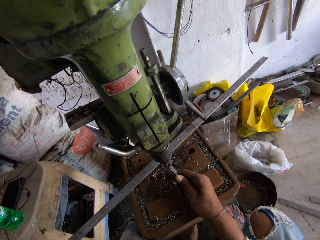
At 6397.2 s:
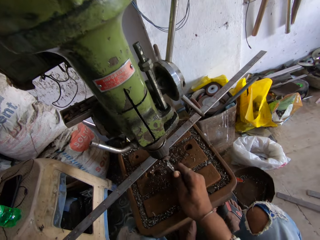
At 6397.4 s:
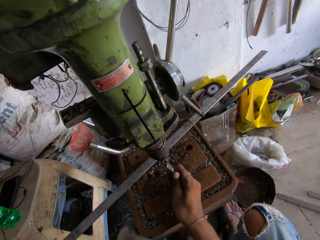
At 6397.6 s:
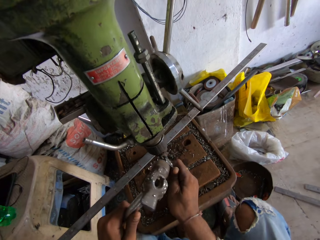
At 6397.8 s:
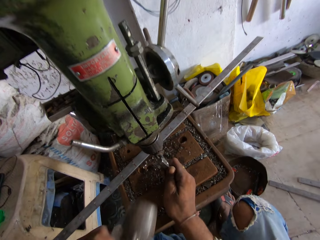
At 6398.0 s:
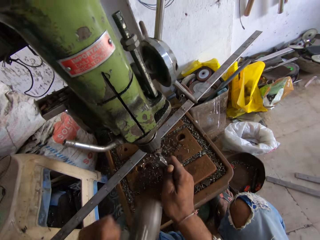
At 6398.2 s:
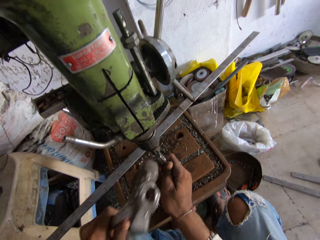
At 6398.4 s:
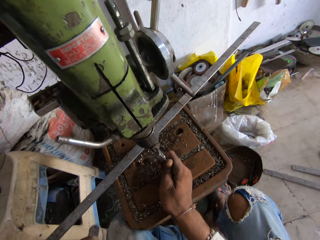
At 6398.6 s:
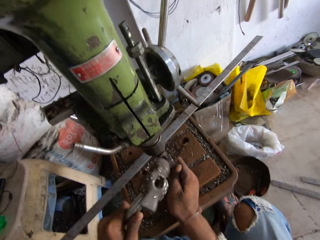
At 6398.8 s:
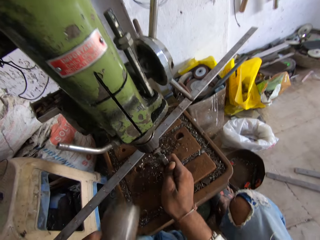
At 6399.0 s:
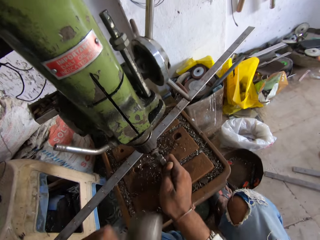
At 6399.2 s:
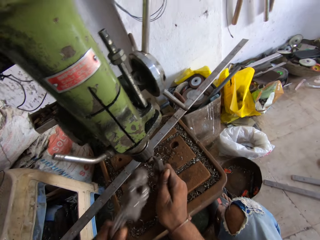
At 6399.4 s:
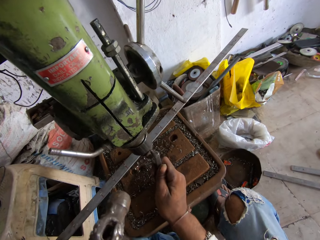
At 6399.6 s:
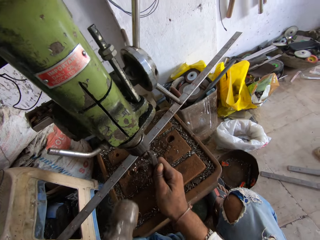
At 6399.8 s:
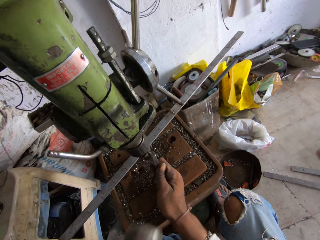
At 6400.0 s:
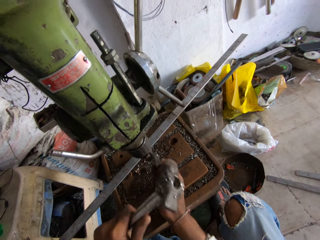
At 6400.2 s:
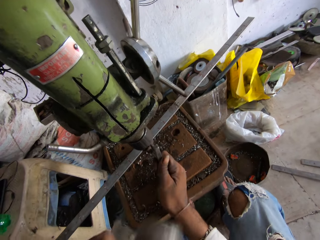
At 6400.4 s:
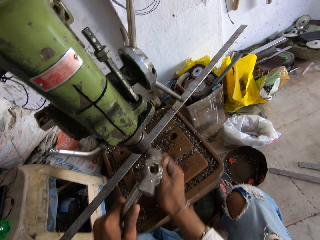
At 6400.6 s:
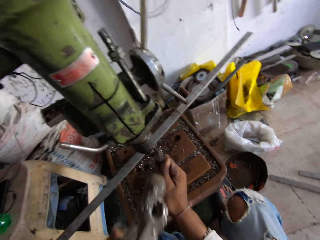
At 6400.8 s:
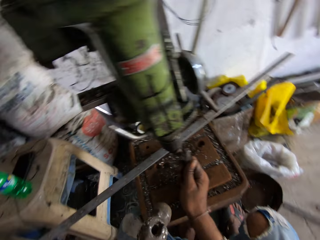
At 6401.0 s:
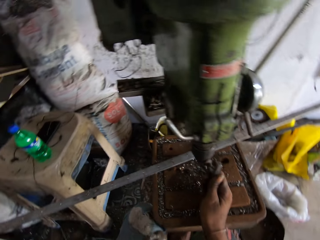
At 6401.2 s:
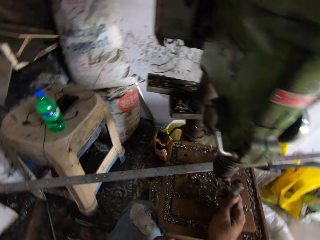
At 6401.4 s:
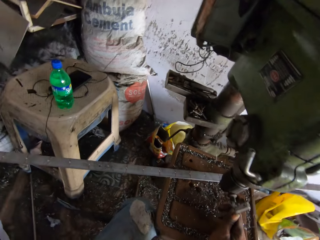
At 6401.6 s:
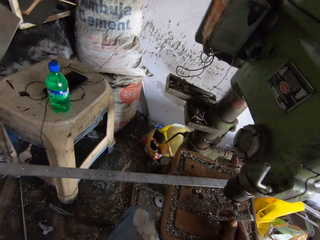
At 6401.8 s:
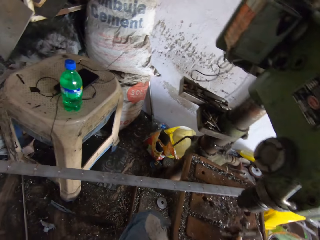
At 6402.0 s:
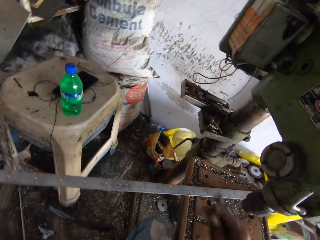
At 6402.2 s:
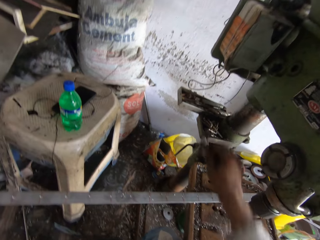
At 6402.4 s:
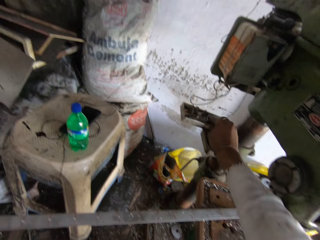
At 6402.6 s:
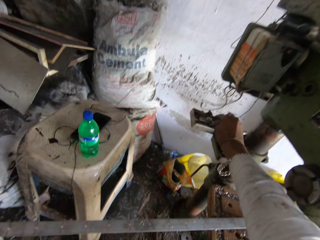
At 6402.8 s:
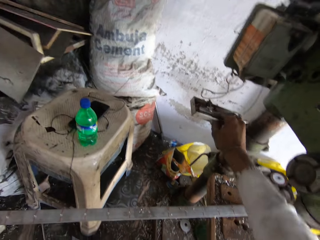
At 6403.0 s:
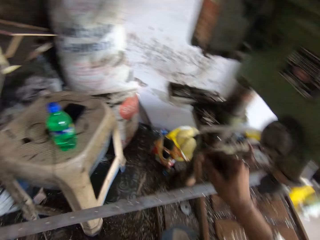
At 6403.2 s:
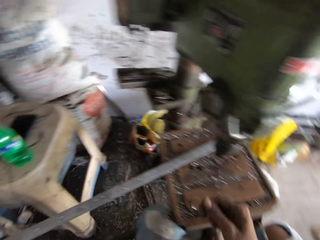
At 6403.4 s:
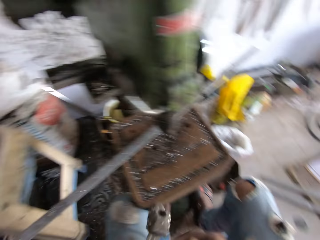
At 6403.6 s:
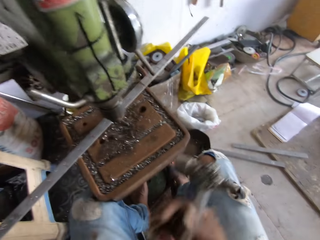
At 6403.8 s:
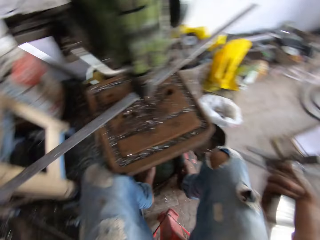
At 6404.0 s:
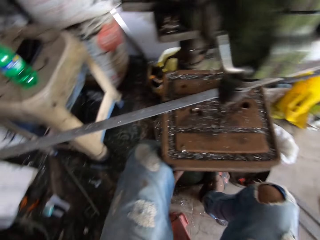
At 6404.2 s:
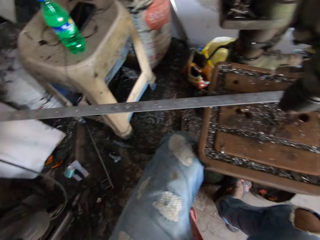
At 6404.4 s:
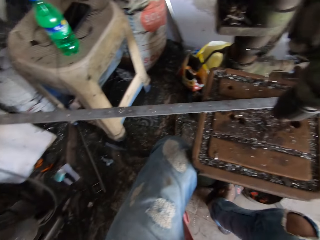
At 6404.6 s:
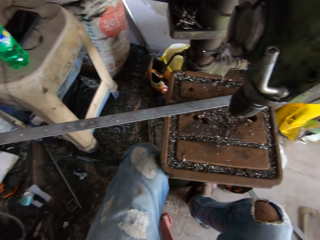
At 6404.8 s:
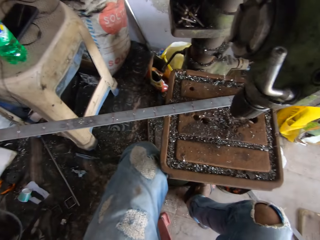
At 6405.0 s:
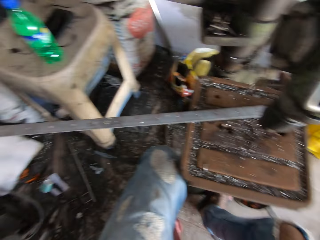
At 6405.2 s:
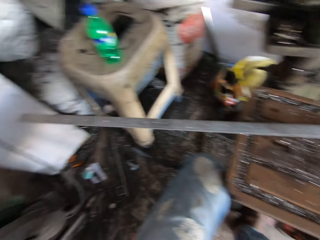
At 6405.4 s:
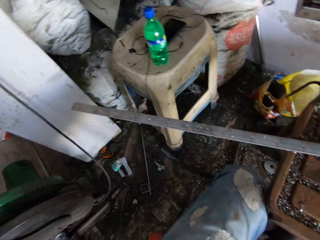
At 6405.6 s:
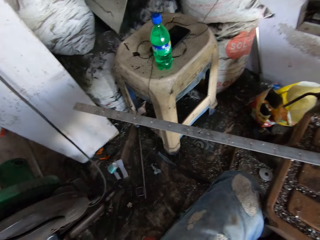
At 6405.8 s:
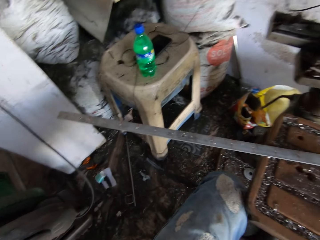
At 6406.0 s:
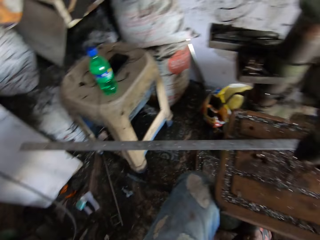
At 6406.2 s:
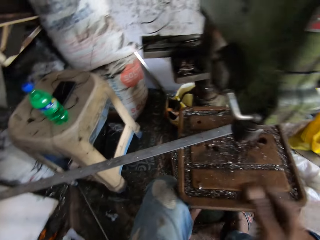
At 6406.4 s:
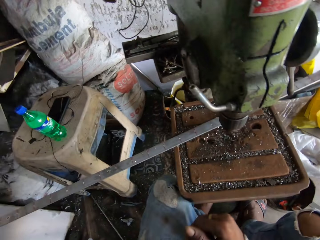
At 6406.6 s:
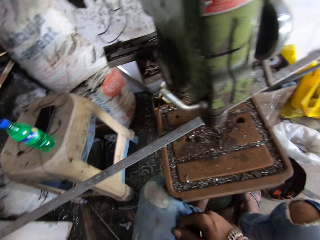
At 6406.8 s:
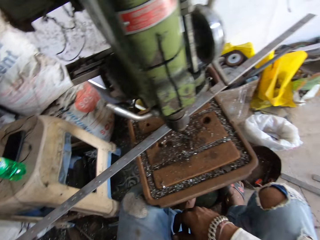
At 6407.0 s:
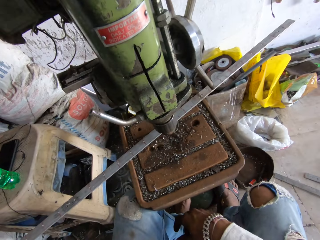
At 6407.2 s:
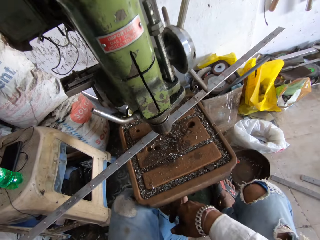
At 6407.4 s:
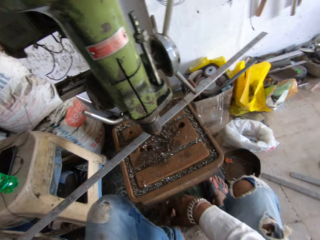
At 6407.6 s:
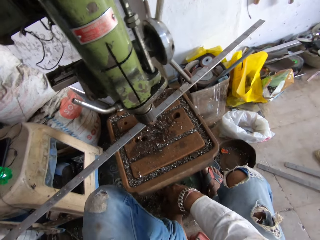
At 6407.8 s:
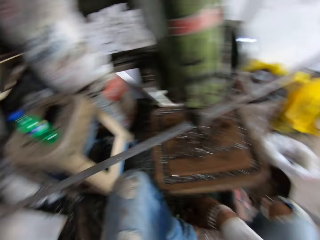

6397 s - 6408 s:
The camera wearer hits the metal. They place the metal in the container. They hold the hammer. They look around.

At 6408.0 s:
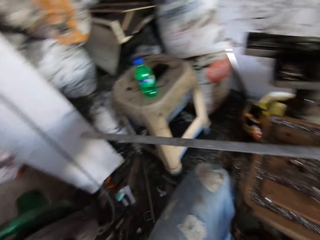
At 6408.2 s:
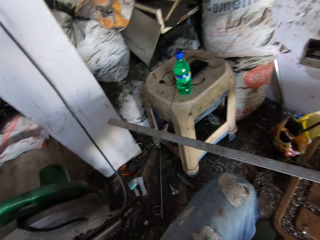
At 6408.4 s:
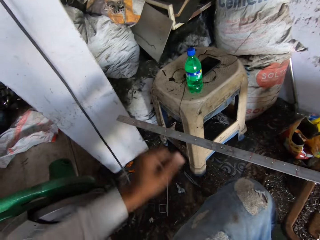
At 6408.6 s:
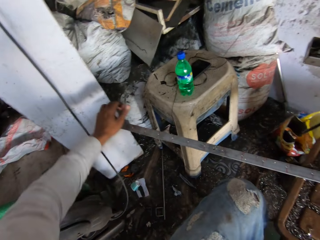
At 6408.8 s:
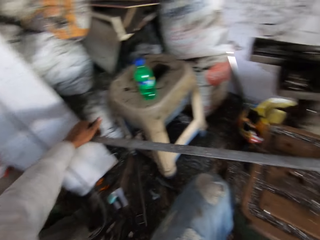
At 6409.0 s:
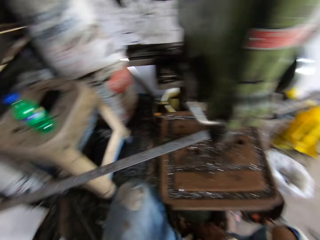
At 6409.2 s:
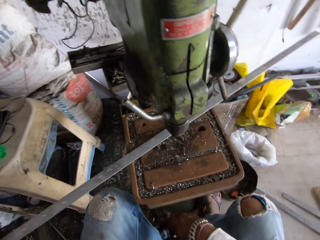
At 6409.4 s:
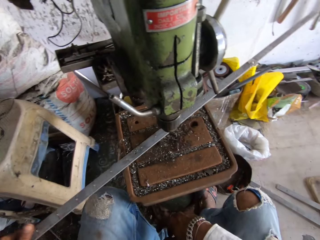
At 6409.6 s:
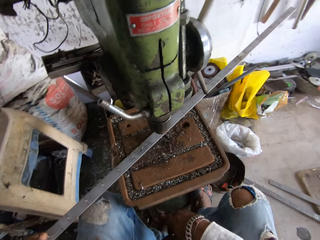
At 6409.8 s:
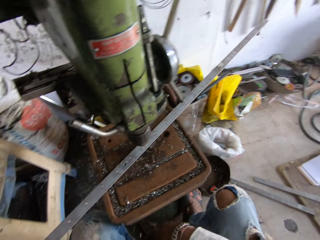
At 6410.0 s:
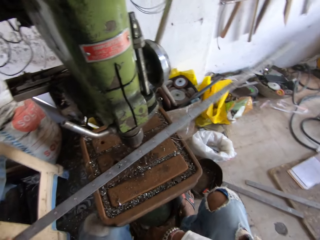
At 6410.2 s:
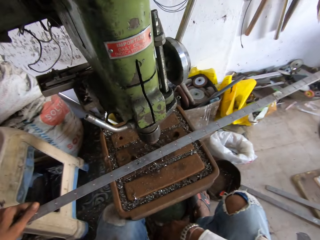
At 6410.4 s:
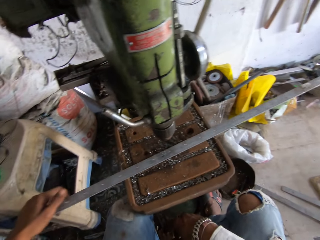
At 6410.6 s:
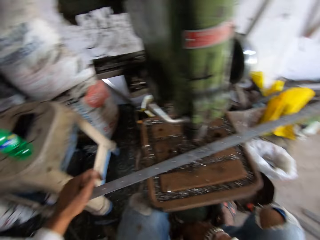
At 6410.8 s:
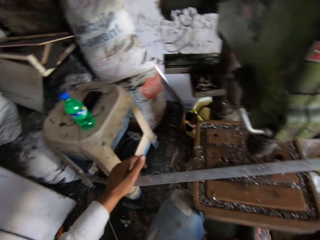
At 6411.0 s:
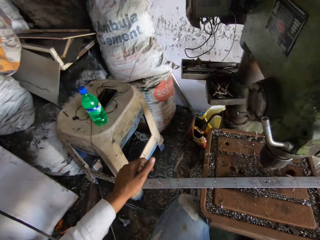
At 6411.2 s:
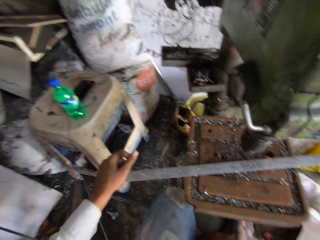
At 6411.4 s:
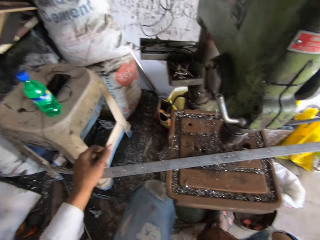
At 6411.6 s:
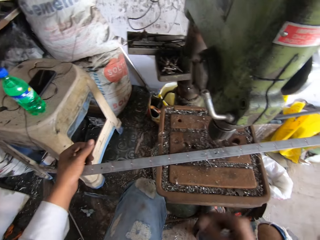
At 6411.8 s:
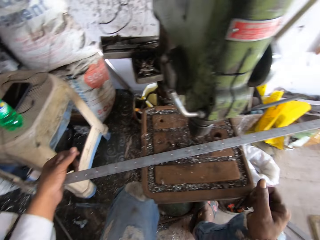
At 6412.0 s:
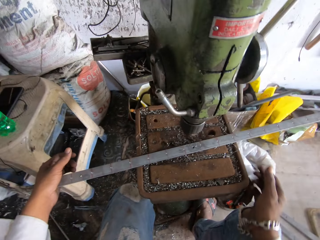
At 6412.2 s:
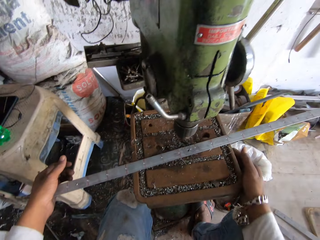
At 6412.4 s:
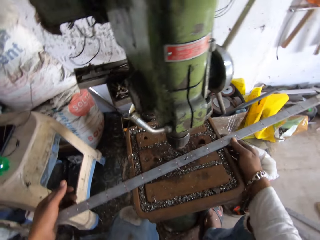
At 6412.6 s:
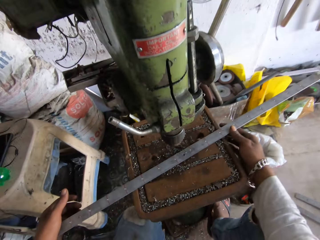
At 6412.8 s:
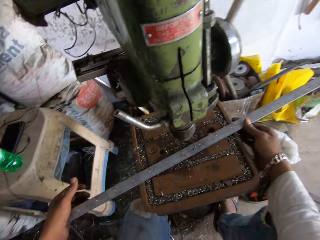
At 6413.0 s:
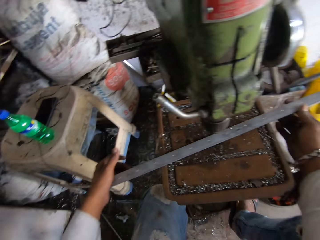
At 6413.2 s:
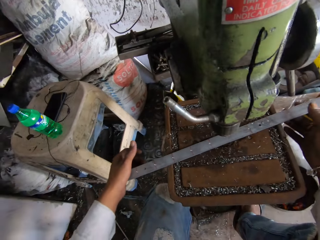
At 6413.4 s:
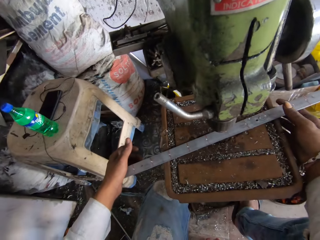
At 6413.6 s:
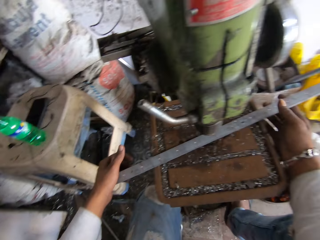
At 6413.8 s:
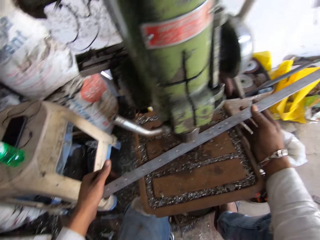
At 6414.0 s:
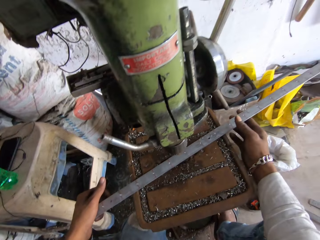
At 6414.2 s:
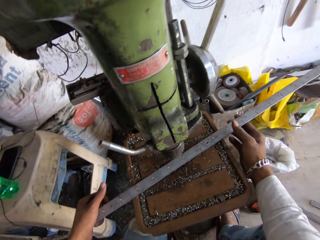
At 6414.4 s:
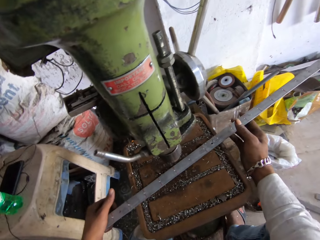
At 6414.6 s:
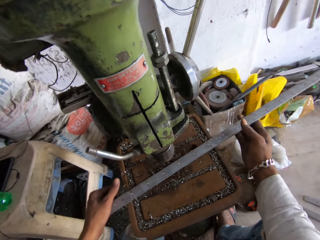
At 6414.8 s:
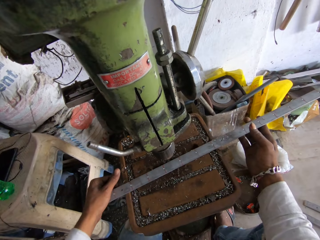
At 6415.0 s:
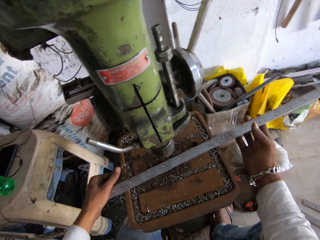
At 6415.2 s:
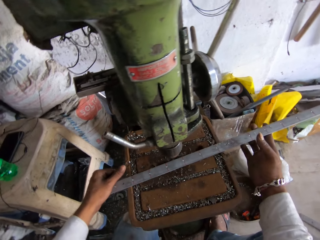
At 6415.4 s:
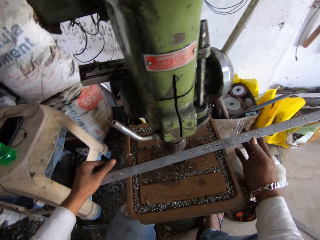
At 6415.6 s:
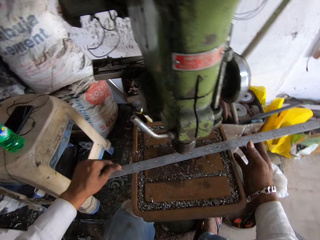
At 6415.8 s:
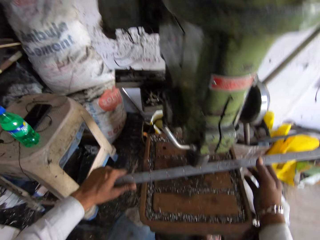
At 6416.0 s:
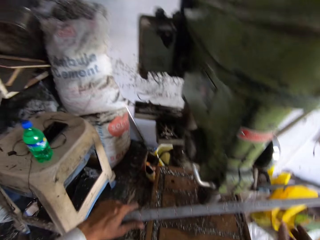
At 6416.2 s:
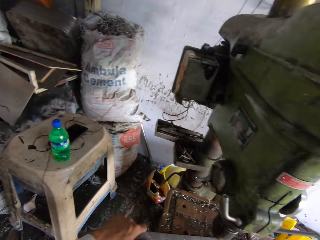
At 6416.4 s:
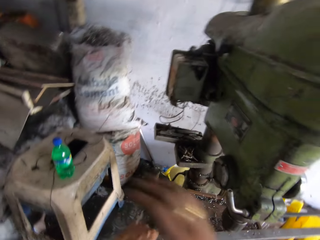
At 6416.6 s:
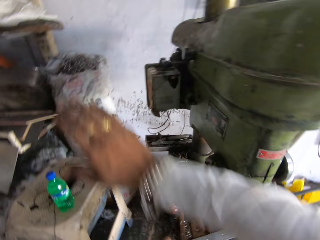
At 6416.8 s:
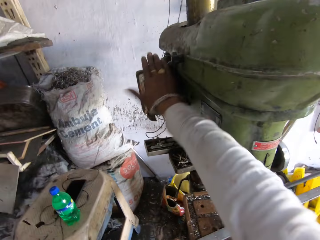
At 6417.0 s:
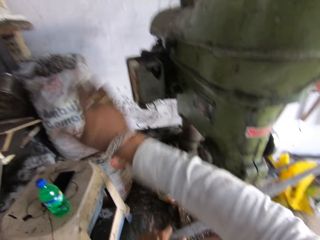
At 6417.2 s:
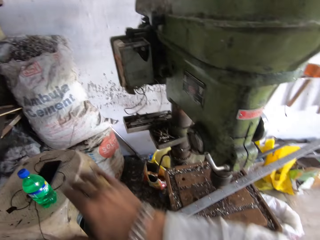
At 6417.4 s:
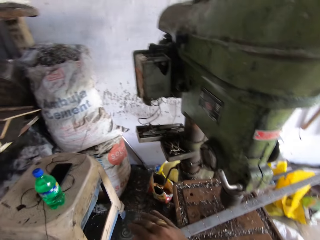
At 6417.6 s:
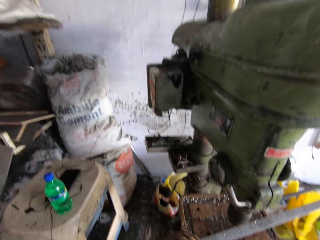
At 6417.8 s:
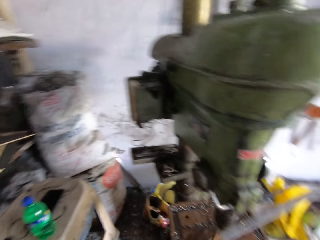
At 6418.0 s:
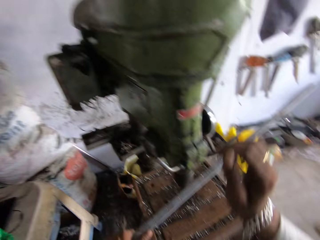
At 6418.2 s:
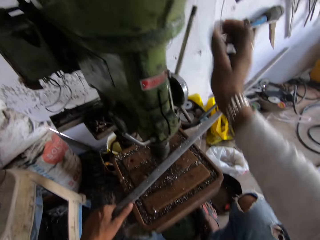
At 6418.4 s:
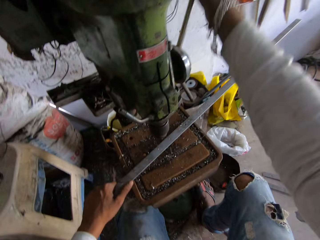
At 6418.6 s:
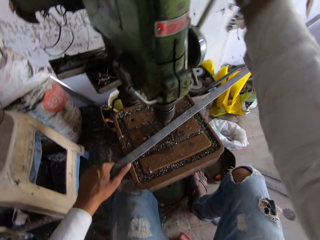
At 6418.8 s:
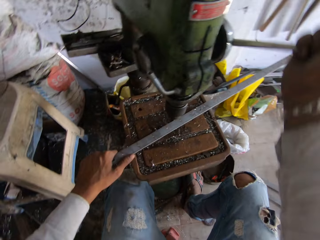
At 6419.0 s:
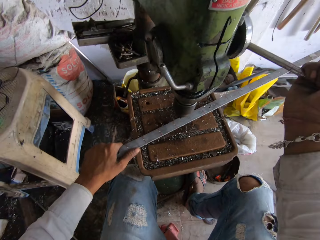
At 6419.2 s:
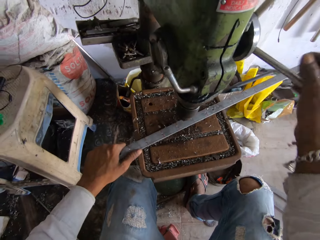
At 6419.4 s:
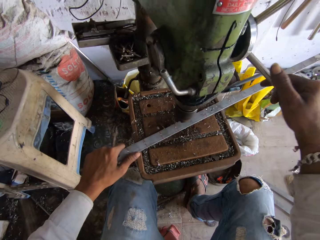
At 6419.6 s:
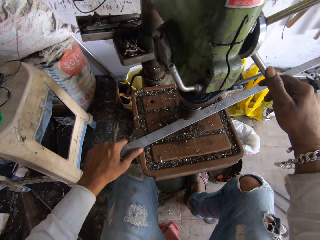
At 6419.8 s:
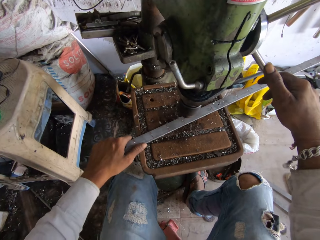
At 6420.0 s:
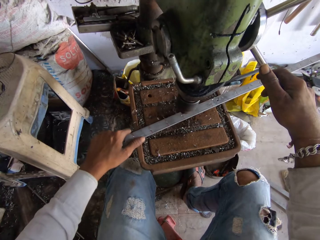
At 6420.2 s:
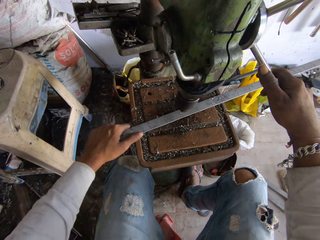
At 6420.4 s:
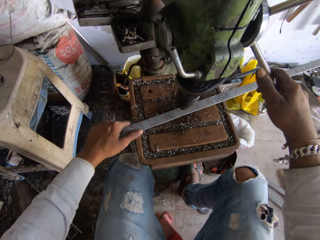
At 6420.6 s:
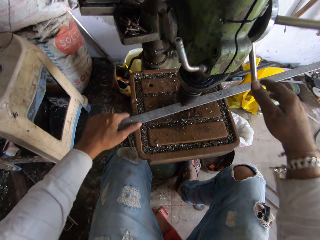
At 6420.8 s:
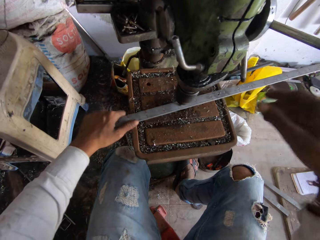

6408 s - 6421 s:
The camera wearer holds the metal rod and moves the metal rod. They hold the metal rod. They move the metal rod. They hit the machine. They move the knob on the machine. They turn the machine on.
